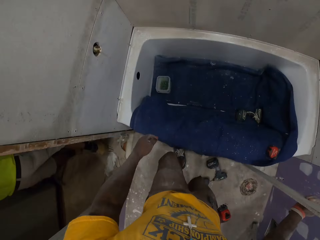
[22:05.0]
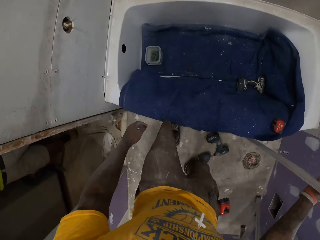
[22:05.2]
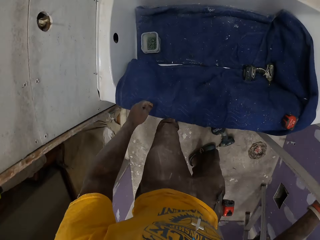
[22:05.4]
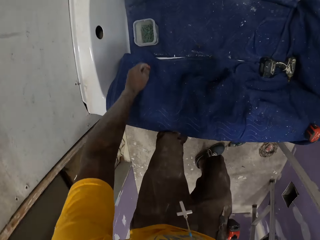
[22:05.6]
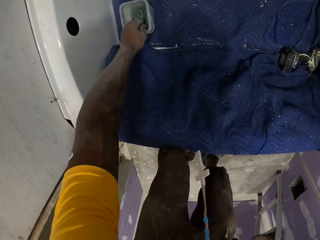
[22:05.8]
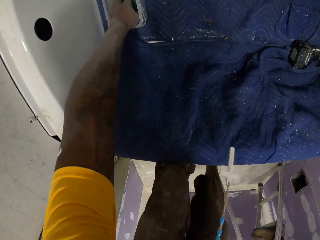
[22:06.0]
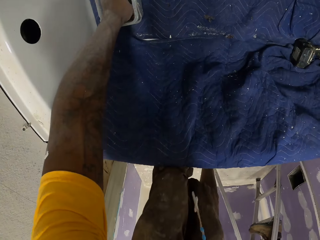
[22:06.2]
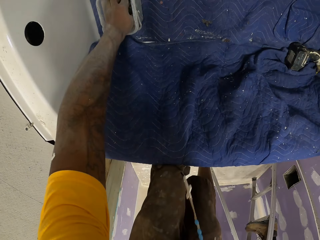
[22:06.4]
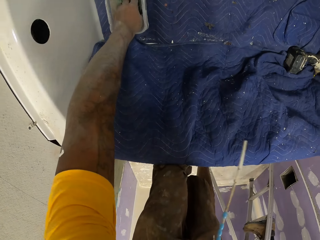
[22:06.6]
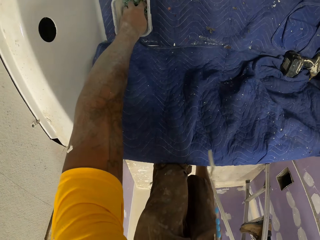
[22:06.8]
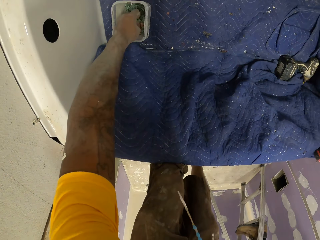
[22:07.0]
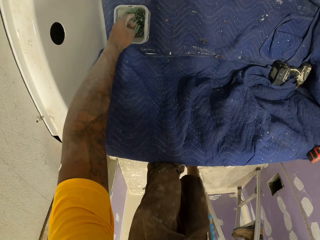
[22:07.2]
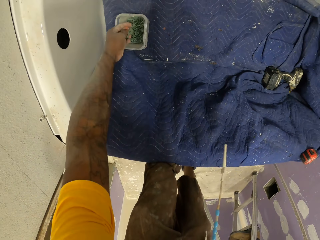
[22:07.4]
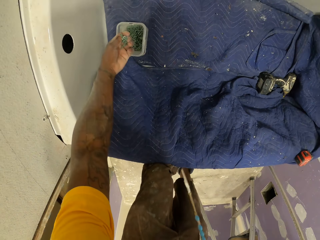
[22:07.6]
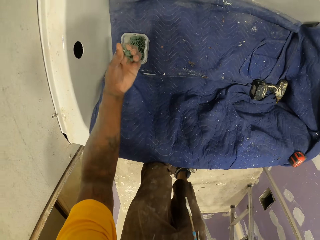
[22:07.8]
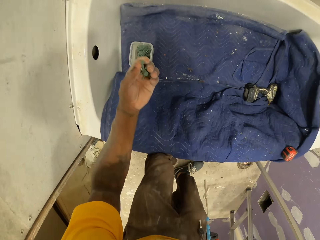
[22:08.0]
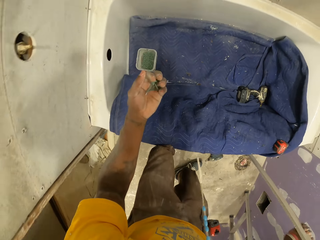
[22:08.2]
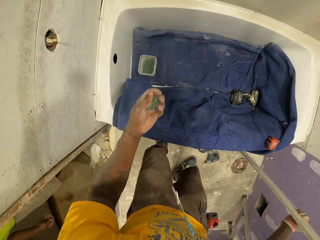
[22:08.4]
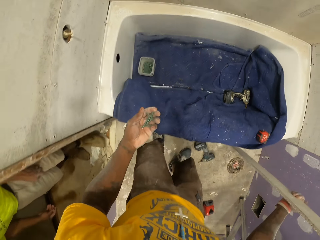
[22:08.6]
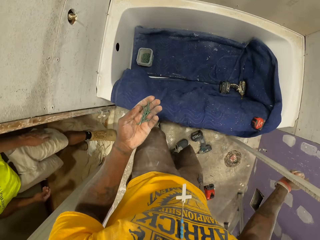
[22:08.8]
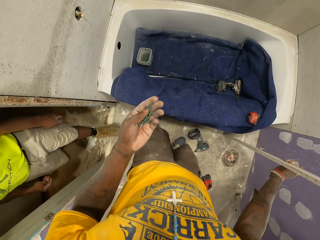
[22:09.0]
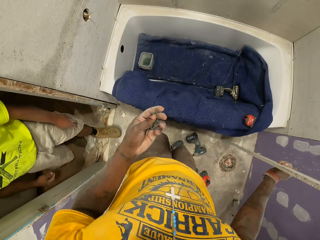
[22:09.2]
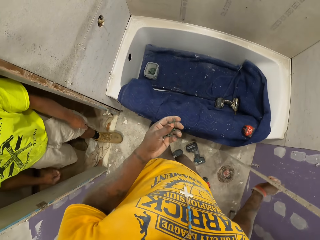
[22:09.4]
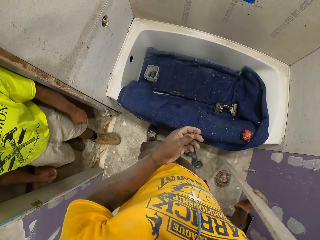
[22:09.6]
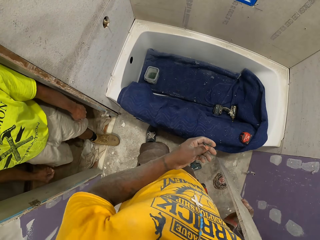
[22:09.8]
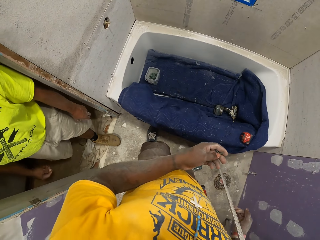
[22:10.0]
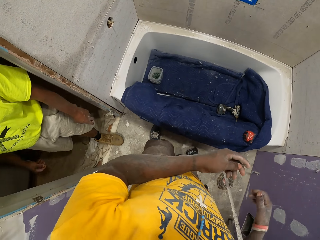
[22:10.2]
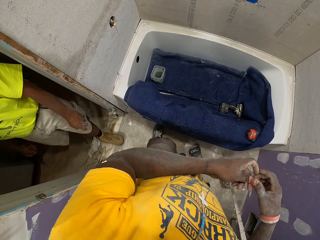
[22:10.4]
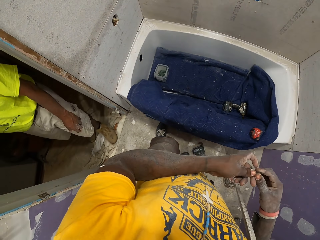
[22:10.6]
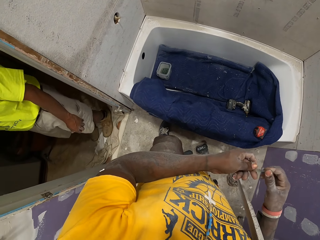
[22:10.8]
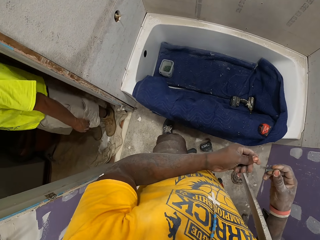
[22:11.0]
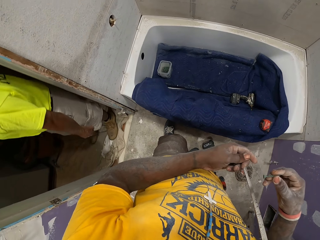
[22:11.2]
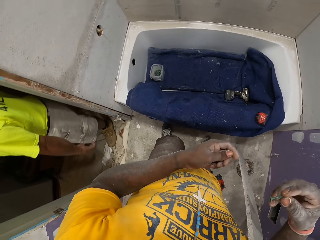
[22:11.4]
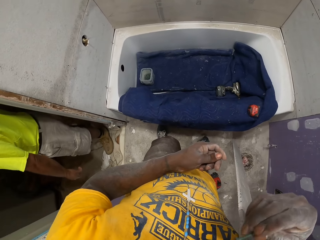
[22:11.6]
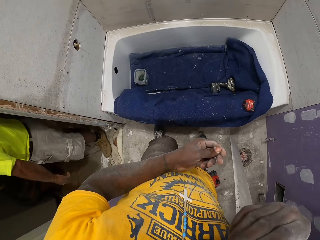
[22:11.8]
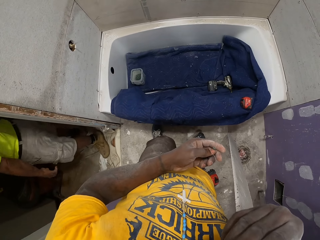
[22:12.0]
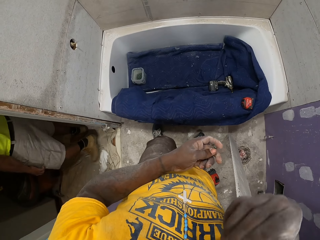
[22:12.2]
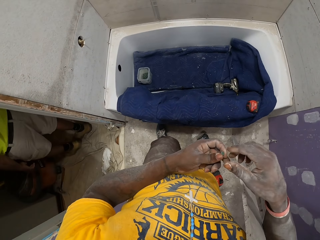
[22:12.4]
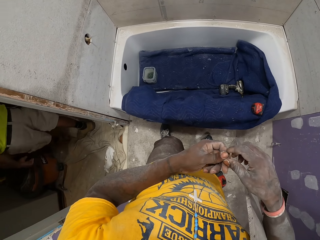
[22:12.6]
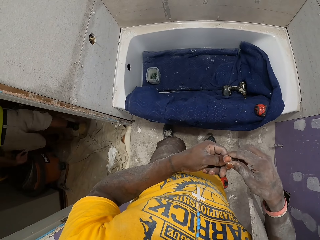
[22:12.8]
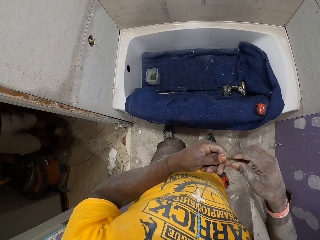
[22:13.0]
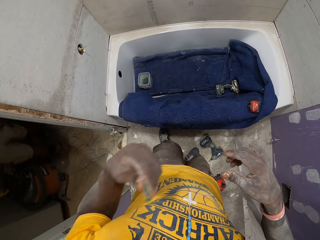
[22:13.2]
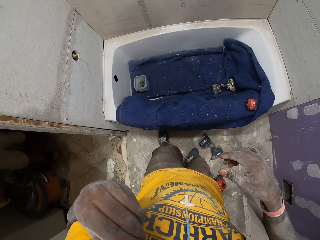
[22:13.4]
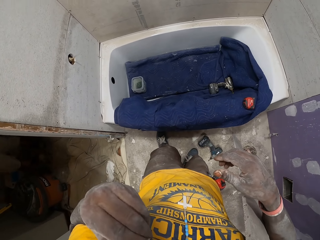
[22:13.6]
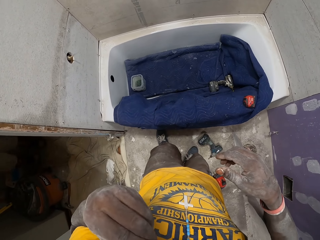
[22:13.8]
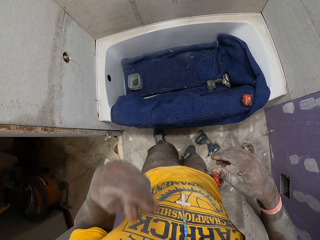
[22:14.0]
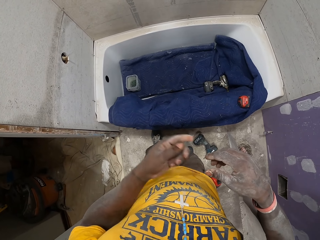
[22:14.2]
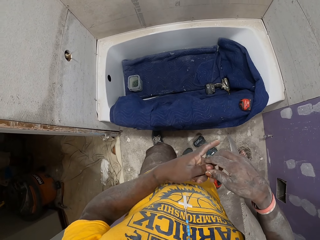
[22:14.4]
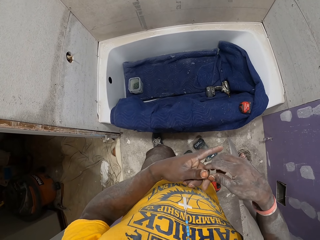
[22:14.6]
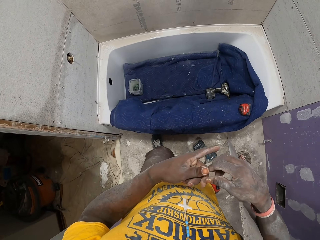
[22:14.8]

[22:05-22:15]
The camera wearer bends down. He picks some screws from the plastic container in a bathtub with his left hand. He stands up. A man walks in the room. The camera wearer removes his hand from the board. He moves the screws towards the face. The man walks away. The camera wearer holds a screw with the mouth. He puts some screws in his mouth with his hands. He picks up a screw. He holds the screw with the mouth. He picks up a screw.

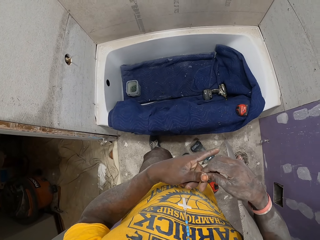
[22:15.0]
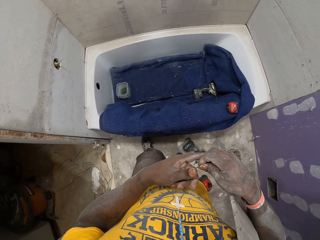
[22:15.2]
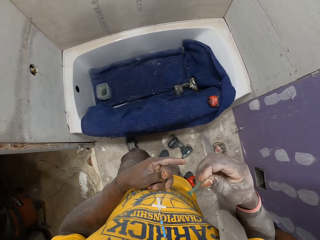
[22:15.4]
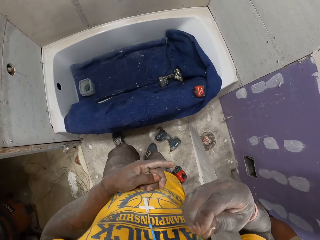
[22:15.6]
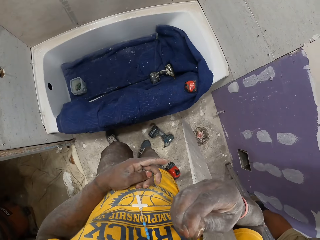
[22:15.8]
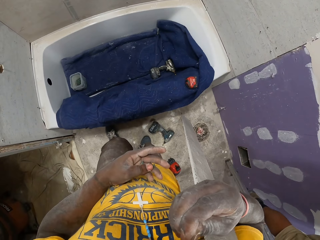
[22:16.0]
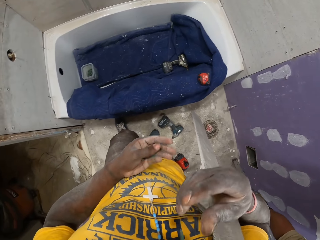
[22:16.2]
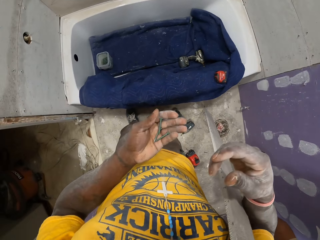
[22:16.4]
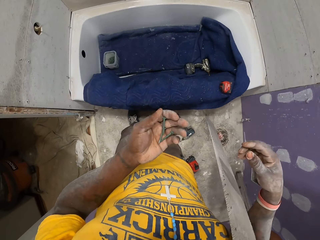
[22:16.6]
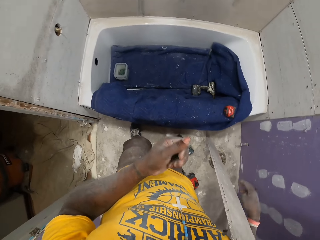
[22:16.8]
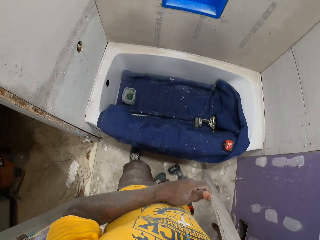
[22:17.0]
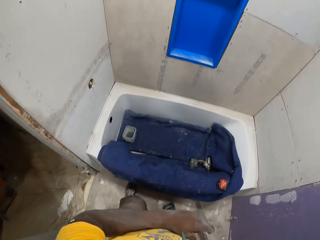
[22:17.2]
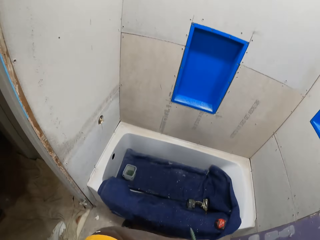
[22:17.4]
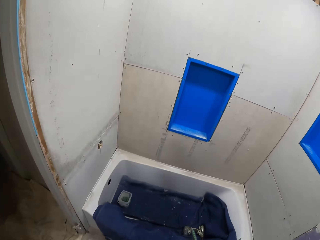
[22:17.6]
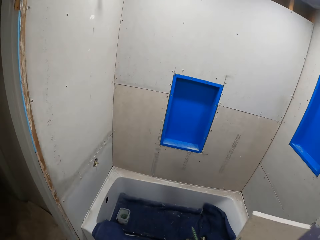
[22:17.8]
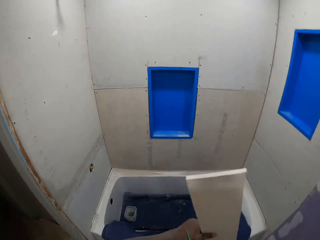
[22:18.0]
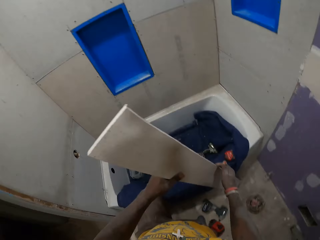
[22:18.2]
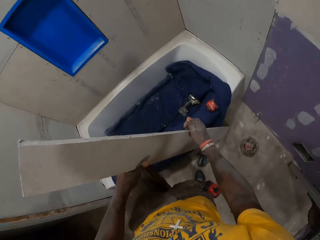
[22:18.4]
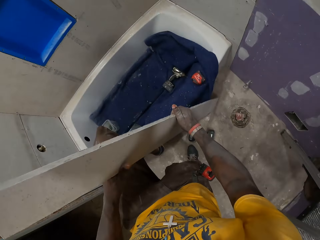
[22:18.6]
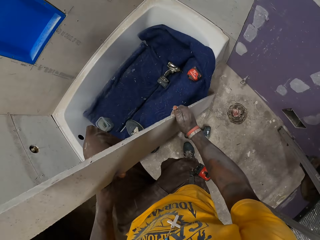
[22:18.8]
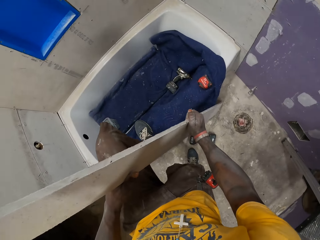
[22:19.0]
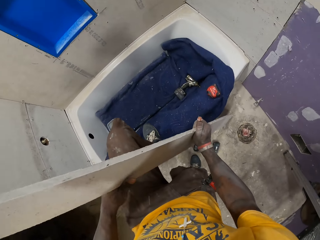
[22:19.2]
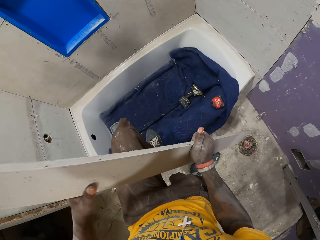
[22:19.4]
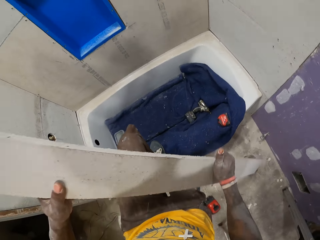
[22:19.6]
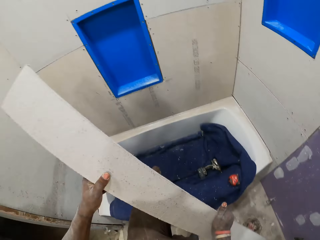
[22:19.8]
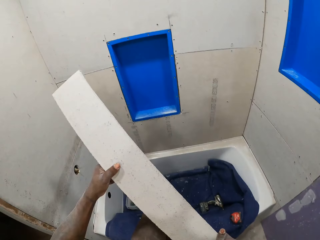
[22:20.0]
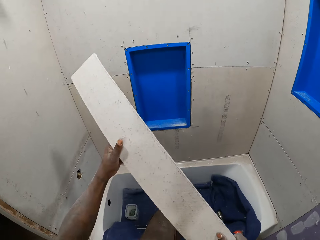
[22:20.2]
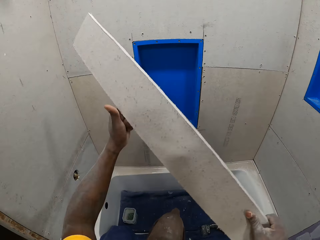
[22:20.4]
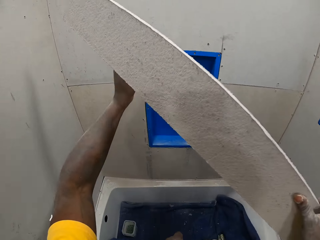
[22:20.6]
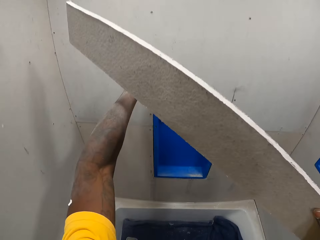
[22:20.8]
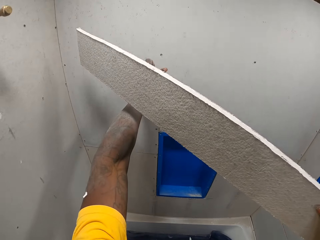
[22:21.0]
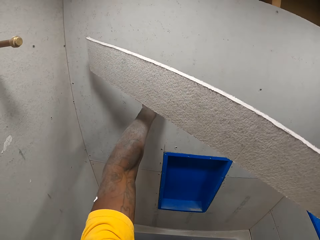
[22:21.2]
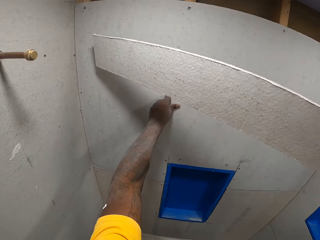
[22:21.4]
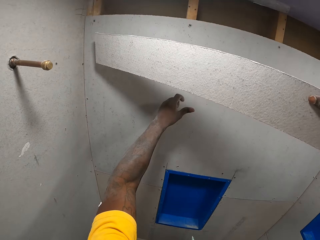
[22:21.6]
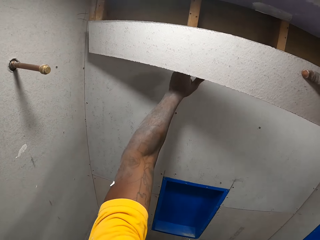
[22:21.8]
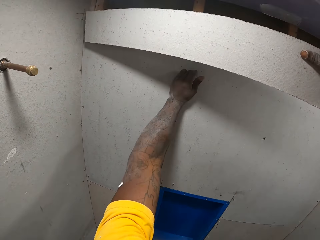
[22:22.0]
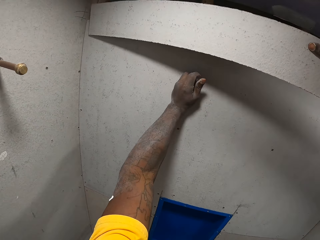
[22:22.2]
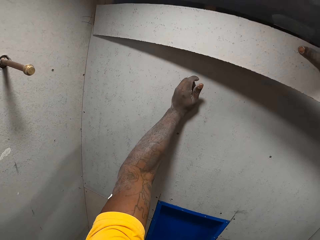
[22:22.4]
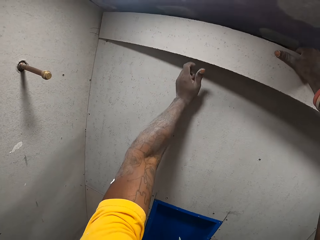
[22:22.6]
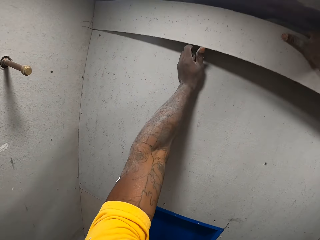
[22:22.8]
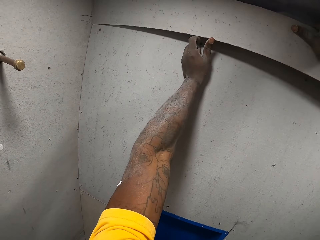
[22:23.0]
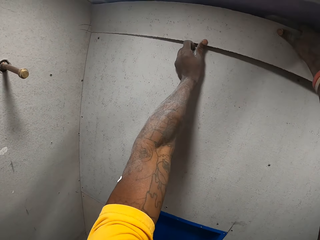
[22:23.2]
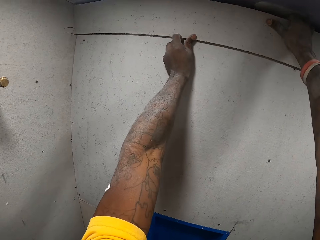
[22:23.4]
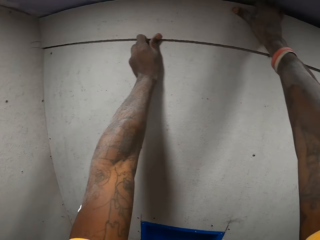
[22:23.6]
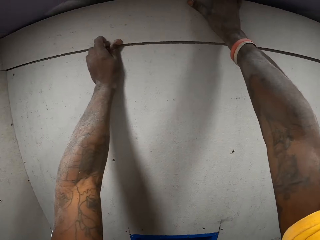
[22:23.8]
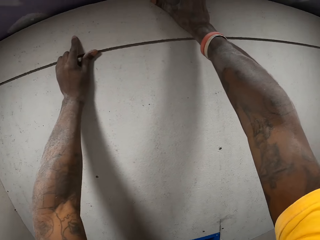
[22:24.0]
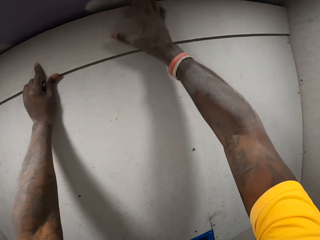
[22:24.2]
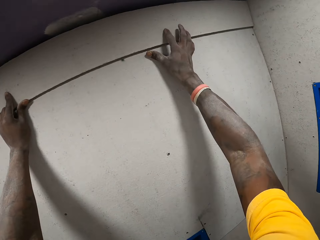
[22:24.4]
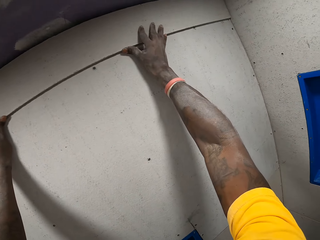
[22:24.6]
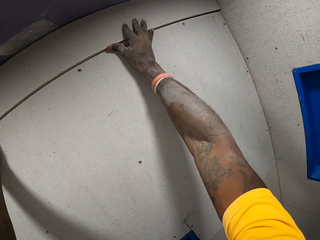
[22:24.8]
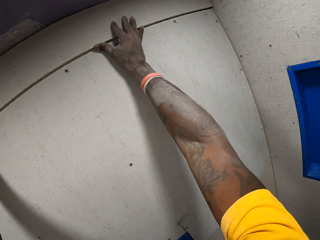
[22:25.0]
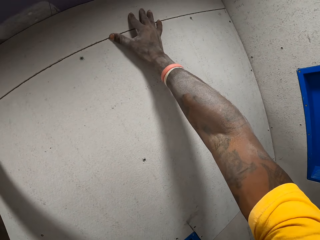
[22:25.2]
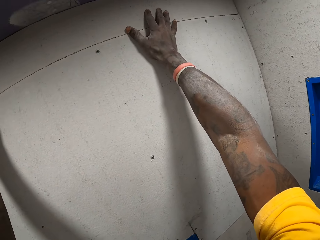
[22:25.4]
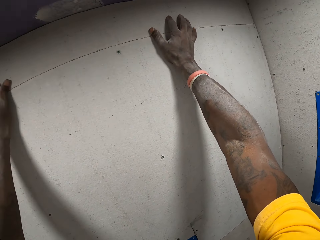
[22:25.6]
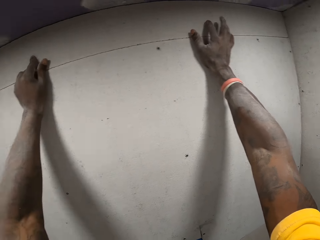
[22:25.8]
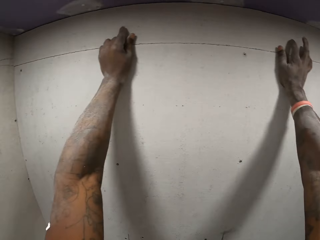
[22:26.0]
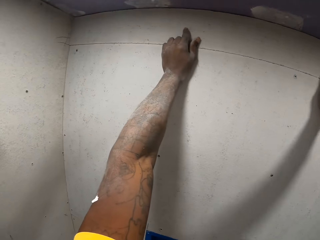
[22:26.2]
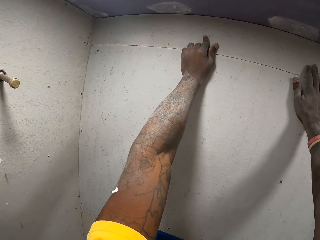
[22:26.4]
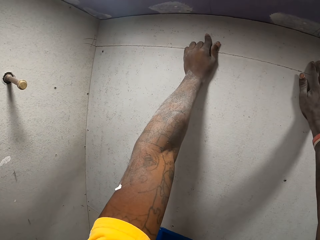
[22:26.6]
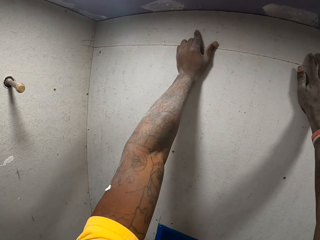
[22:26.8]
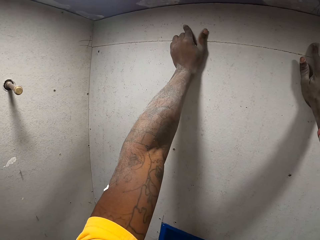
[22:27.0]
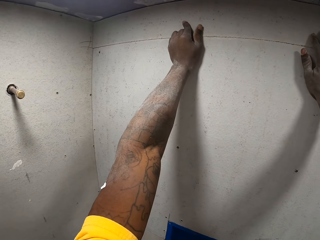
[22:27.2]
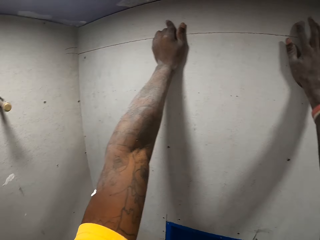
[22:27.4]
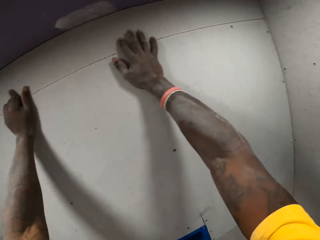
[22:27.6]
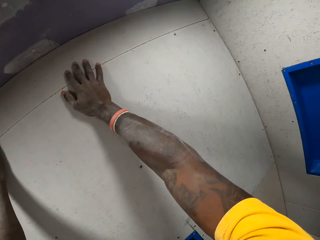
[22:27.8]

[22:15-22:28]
The camera wearer moves the screw towards the face. He opens his hand. He moves his right hand. He closes a hand. He holds the board. He lifts the board. He climbs on a bathtub. He holds the wall. He touches the wall. He fixes the cut out fraction of the slate sheet to the top of the bathroom wall with his hands. He holds the board with the other hand.
